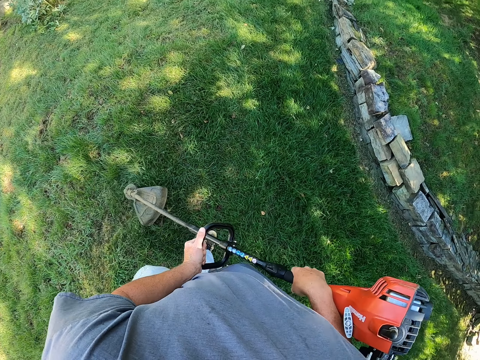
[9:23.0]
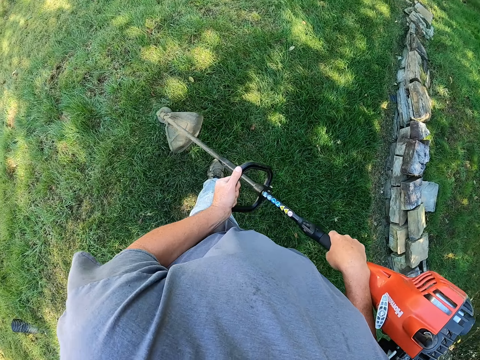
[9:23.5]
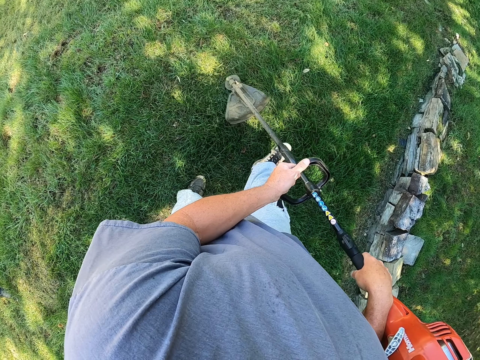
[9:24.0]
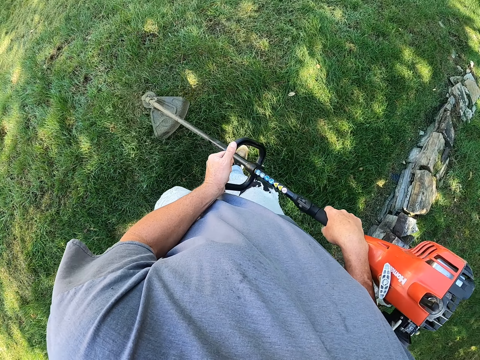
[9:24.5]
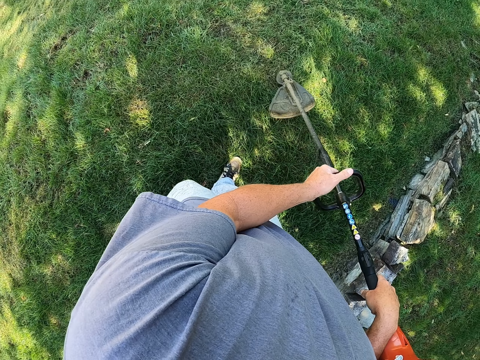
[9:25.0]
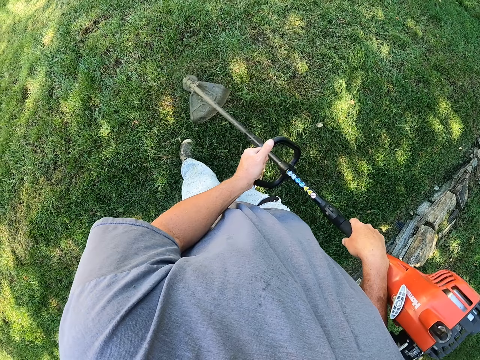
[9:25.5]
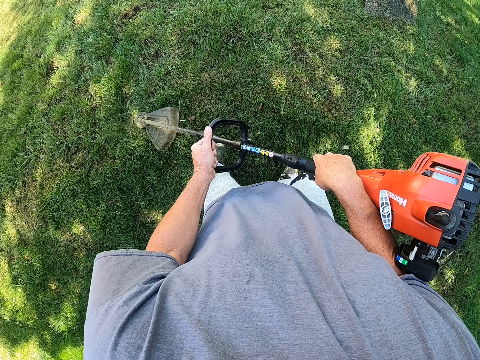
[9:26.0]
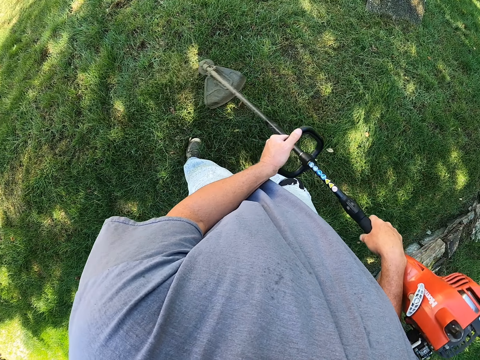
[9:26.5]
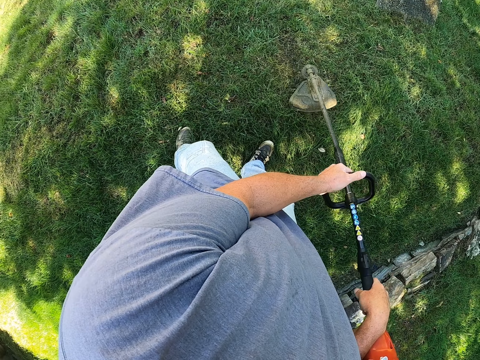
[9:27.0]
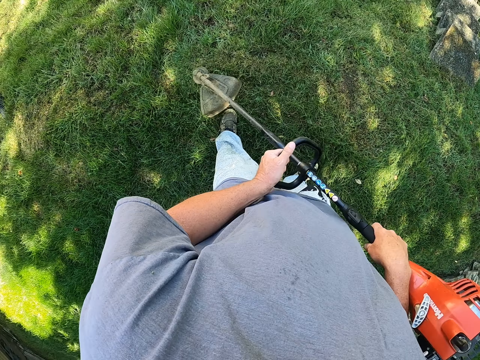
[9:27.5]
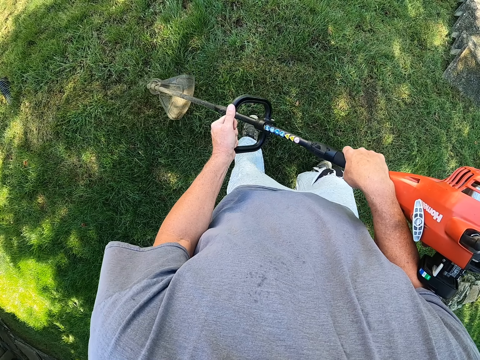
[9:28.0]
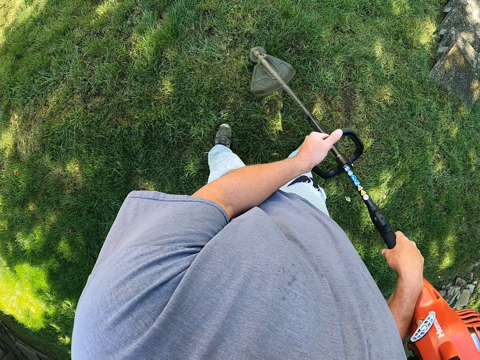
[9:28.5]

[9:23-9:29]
The camera wearer cuts the grass with the lawn mower.

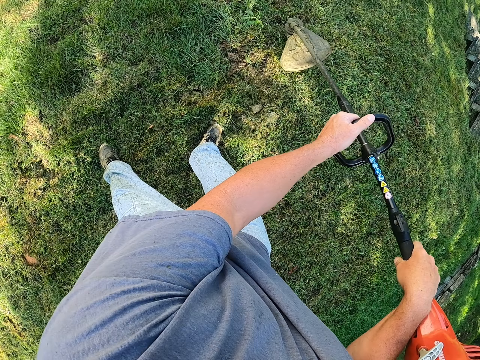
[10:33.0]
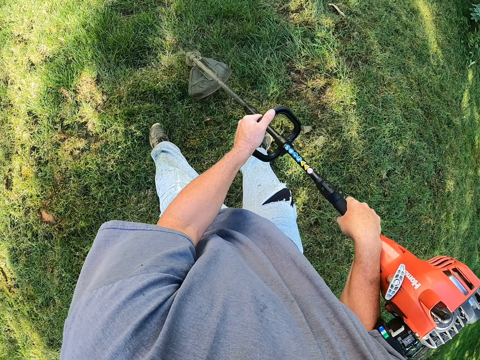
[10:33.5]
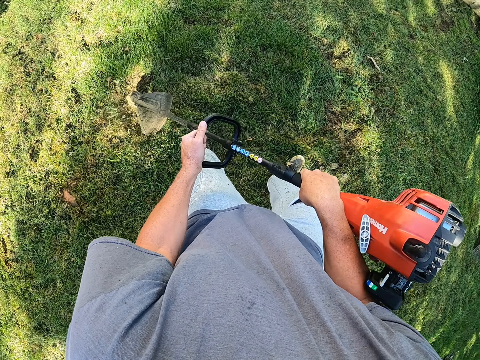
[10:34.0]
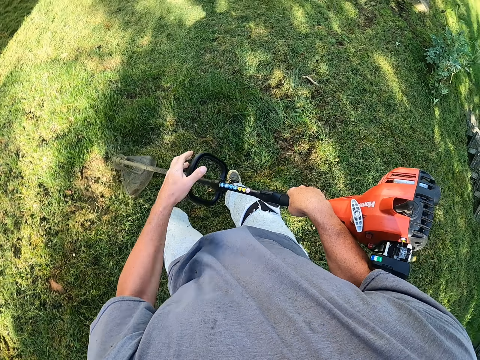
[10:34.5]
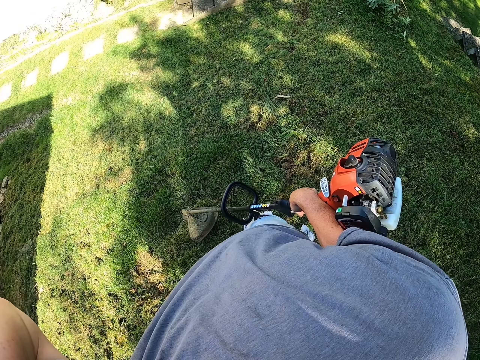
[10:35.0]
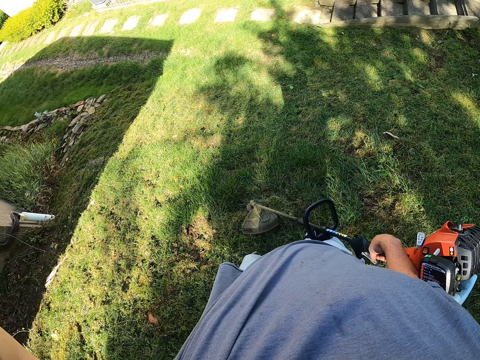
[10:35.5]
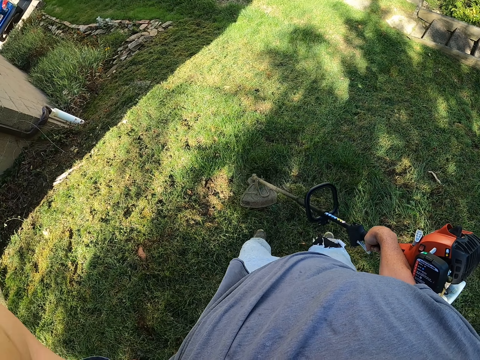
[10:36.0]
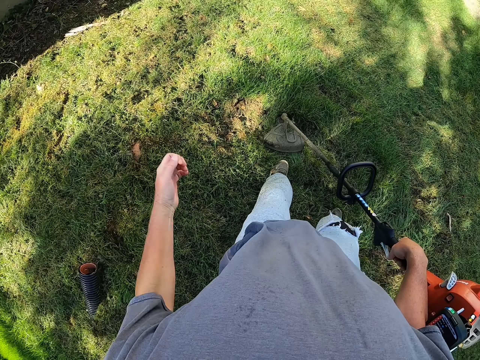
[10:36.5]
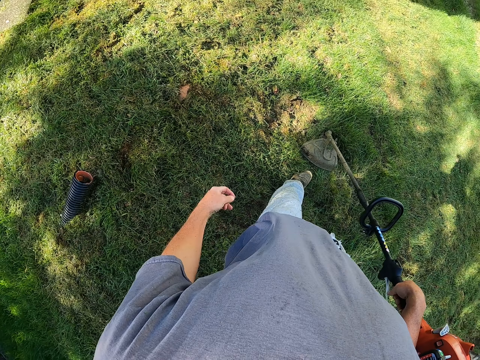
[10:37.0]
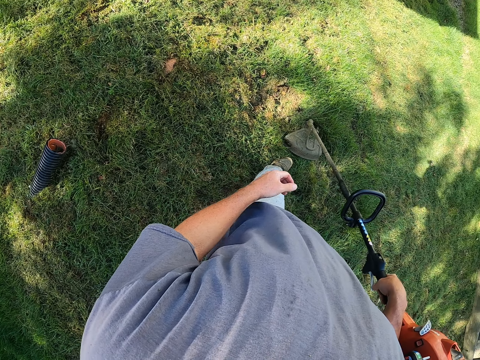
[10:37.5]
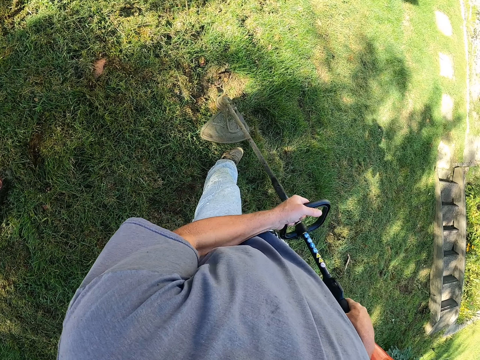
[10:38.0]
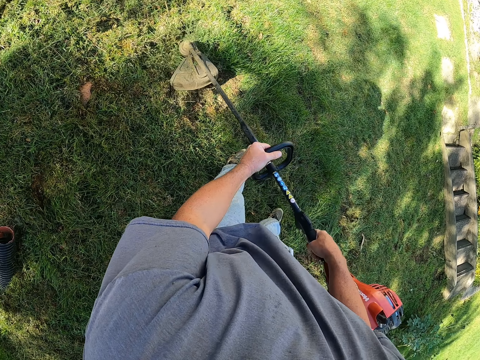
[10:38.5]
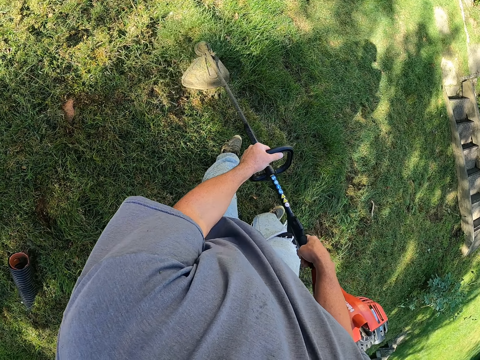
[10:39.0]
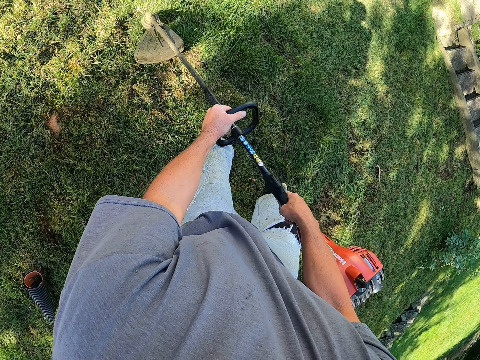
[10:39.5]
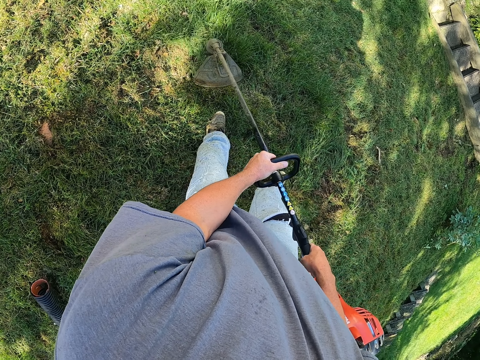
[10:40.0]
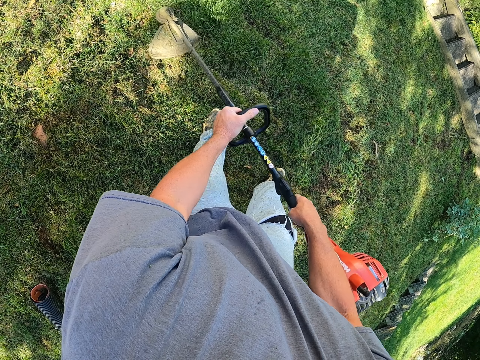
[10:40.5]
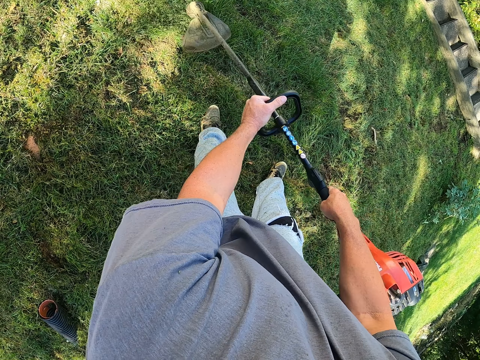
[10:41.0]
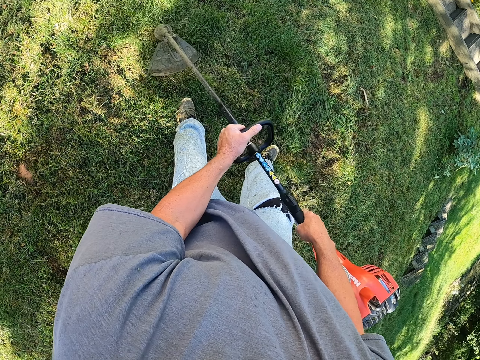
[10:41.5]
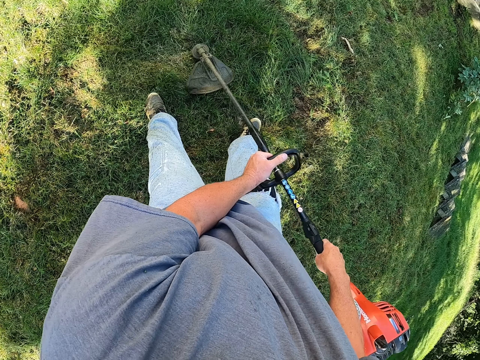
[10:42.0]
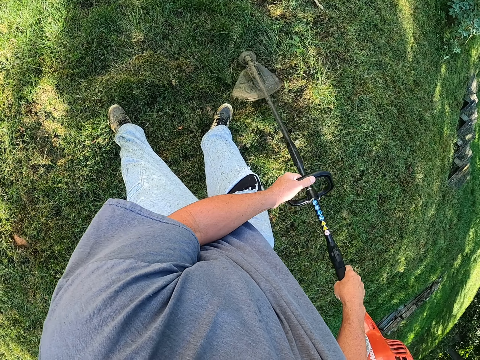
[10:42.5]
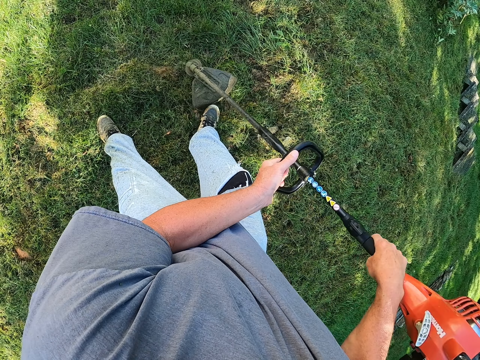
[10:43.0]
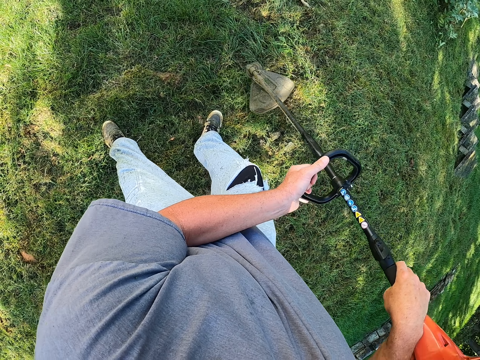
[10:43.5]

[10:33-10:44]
The camera wearer moves the hand up to the camera. They move the hand down. They cut the grass with the lawn mower.

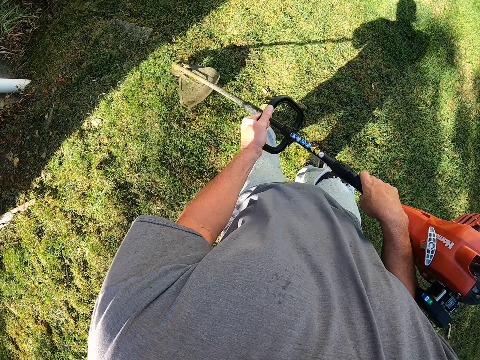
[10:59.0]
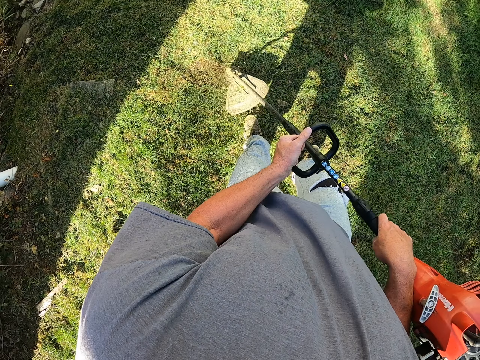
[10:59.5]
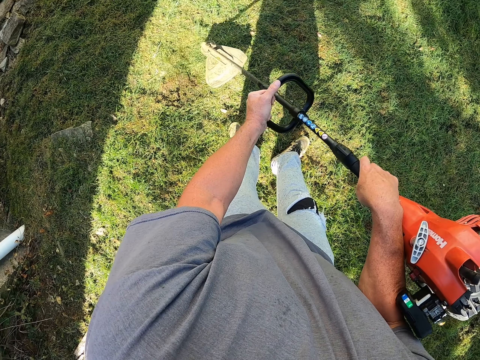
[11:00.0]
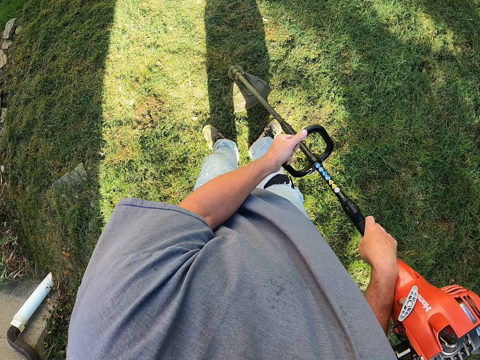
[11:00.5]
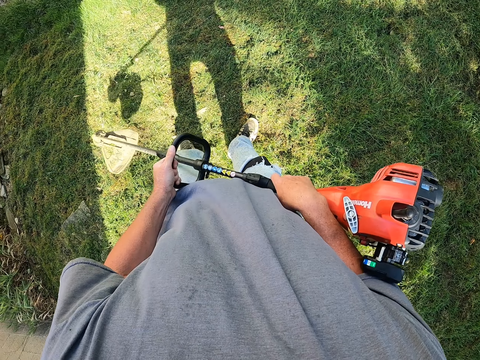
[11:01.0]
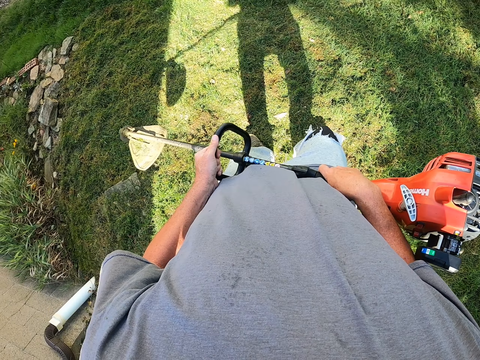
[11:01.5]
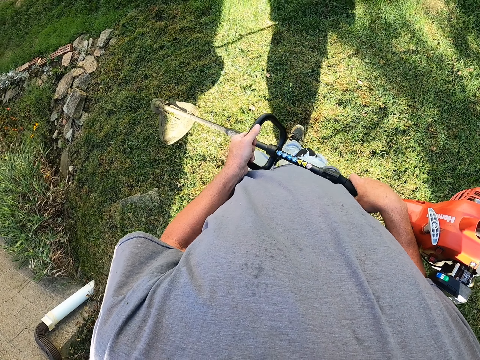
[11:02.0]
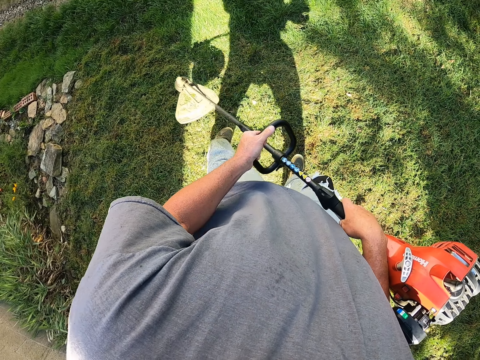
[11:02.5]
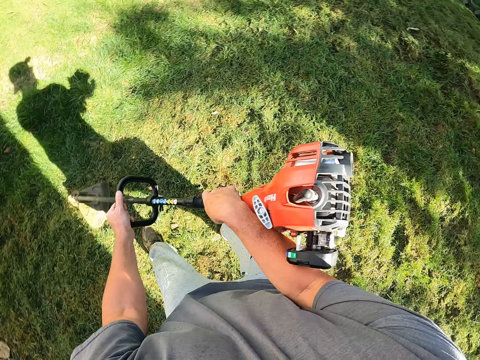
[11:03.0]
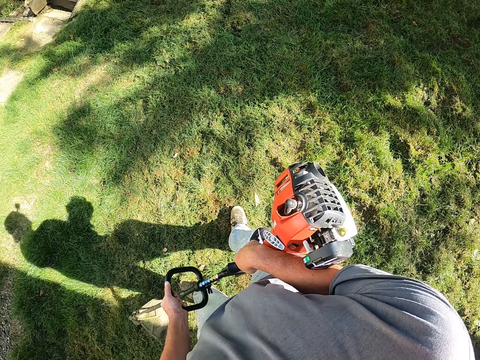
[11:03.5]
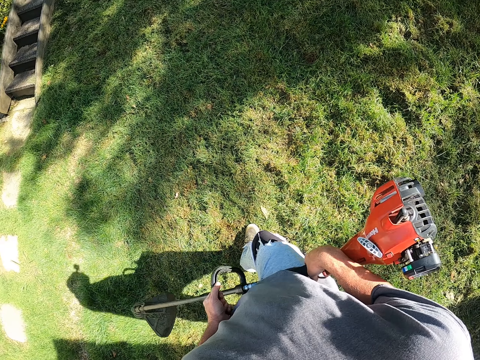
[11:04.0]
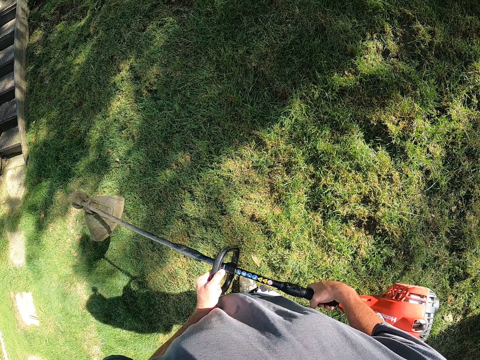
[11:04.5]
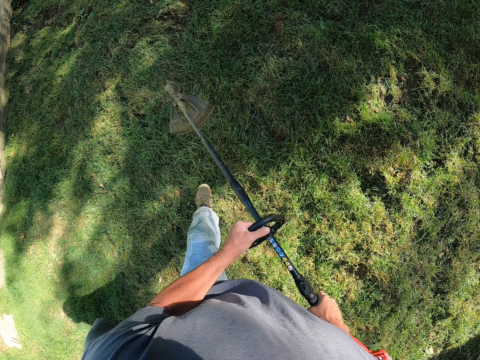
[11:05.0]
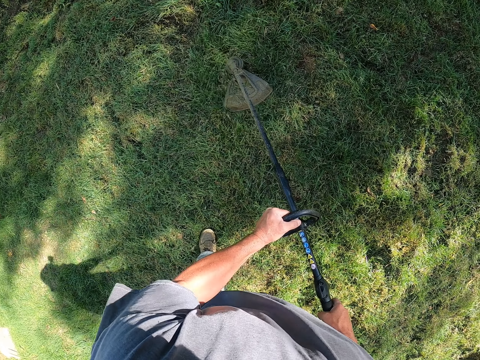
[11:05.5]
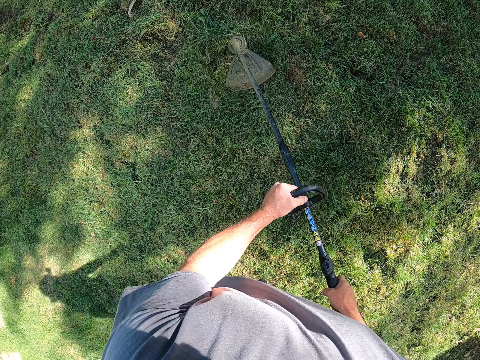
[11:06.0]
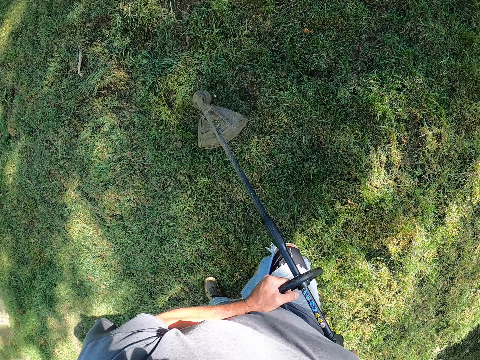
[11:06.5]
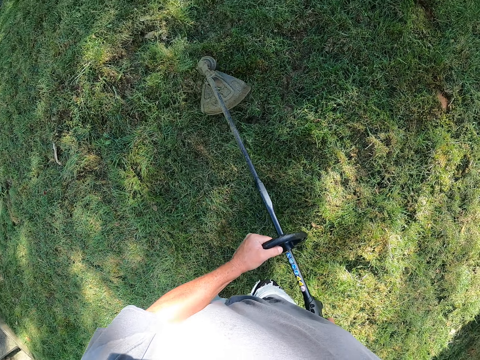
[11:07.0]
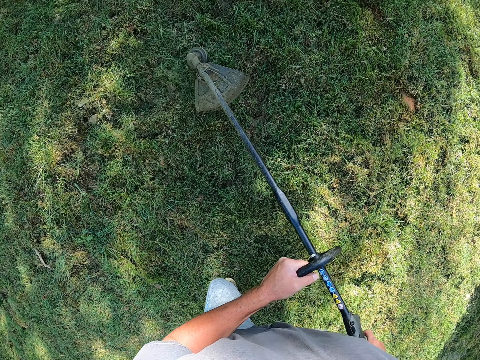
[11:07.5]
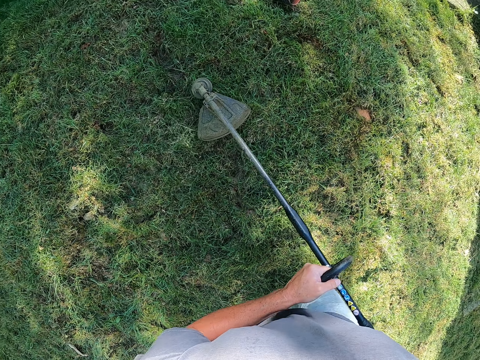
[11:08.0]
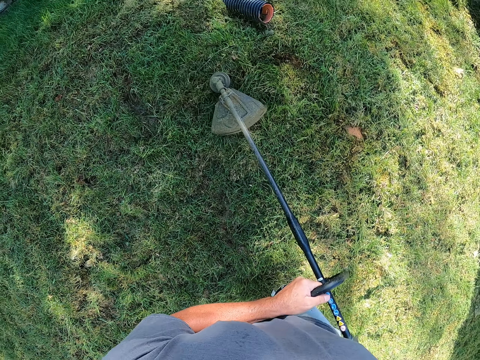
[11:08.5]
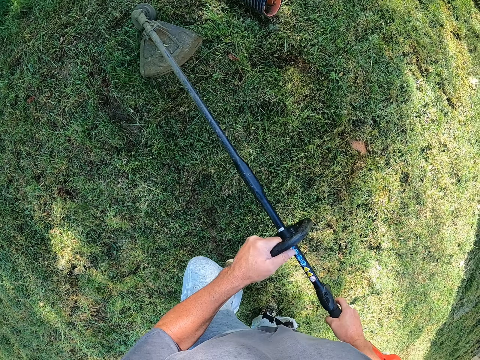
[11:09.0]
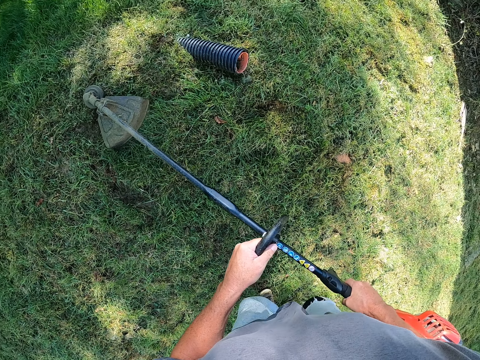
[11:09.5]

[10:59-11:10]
The camera wearer lifts the lawn mower. They cut the grass with the lawn mower. They lift the lawn mower. They cut the grass with the lawn mower.
